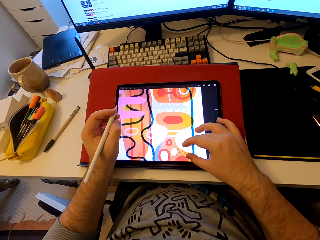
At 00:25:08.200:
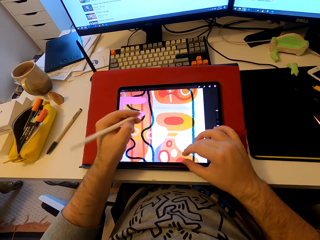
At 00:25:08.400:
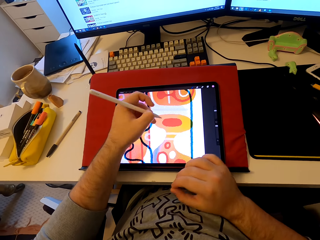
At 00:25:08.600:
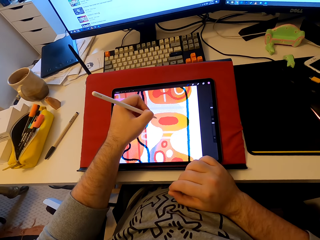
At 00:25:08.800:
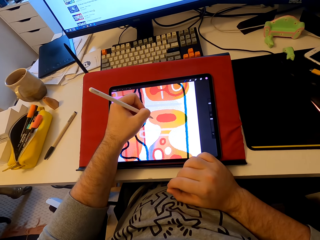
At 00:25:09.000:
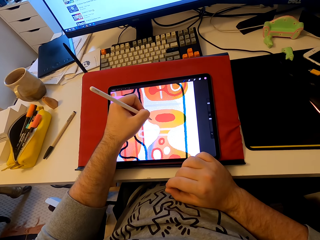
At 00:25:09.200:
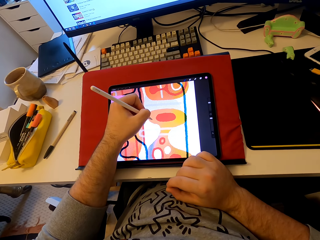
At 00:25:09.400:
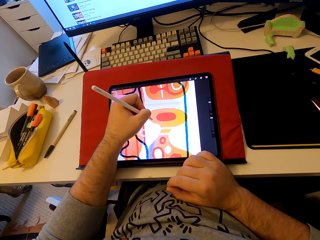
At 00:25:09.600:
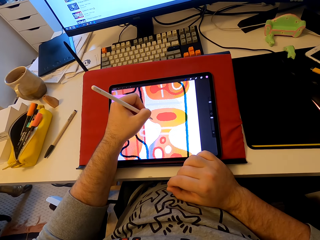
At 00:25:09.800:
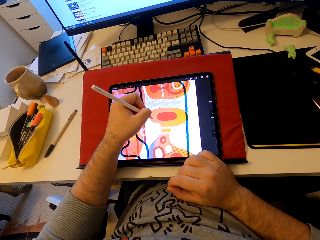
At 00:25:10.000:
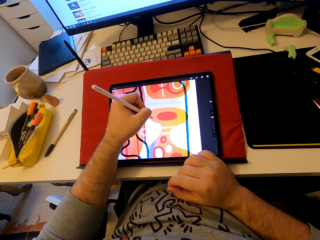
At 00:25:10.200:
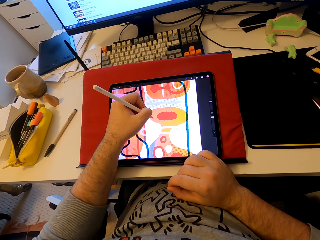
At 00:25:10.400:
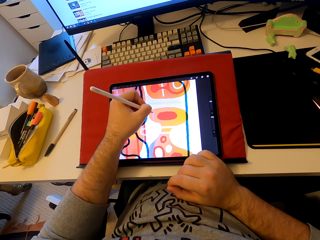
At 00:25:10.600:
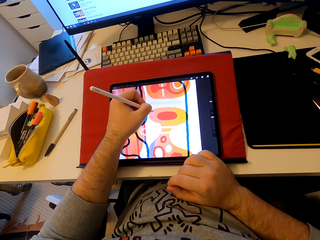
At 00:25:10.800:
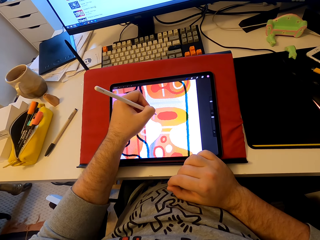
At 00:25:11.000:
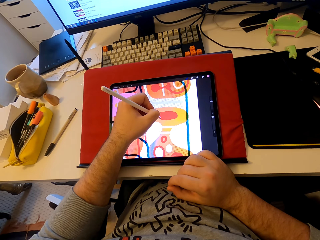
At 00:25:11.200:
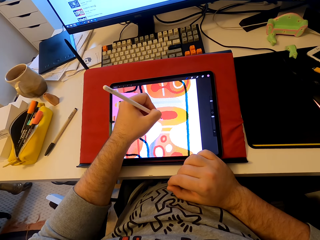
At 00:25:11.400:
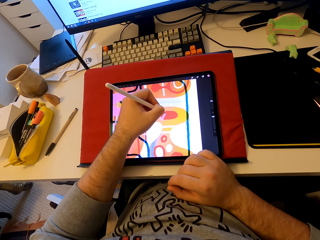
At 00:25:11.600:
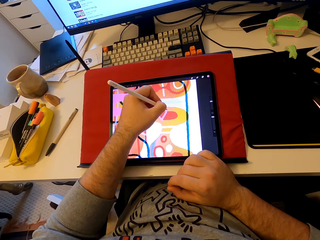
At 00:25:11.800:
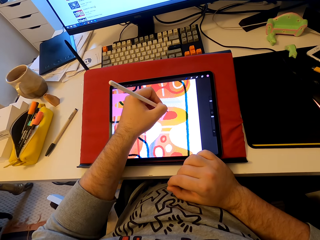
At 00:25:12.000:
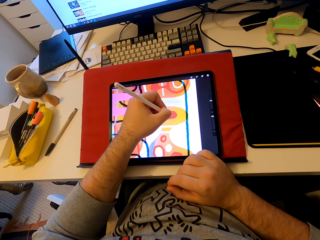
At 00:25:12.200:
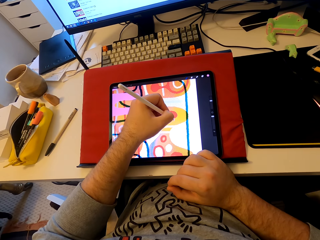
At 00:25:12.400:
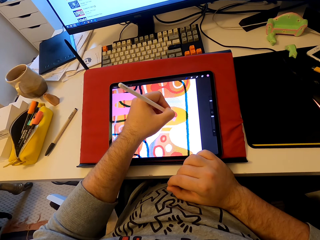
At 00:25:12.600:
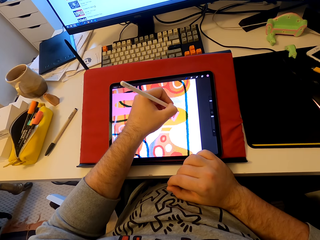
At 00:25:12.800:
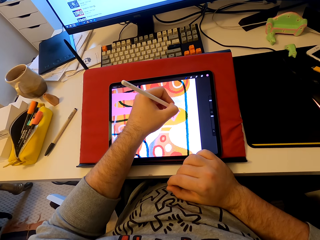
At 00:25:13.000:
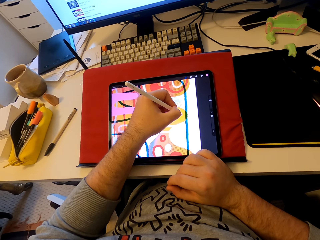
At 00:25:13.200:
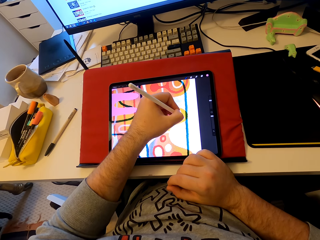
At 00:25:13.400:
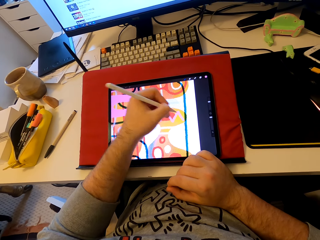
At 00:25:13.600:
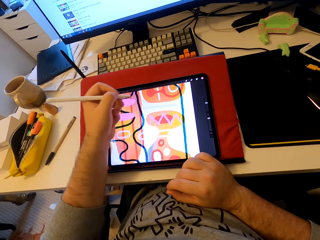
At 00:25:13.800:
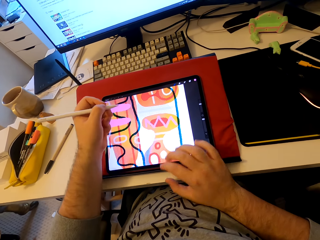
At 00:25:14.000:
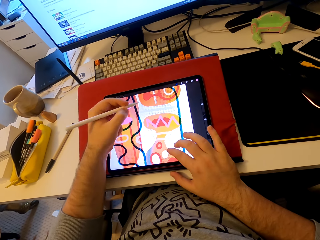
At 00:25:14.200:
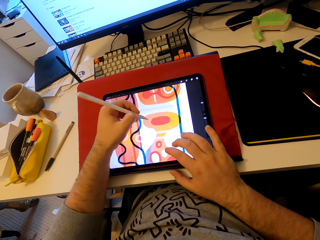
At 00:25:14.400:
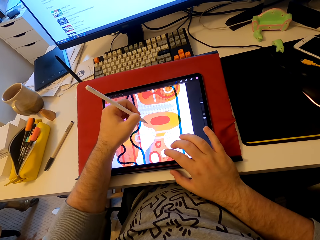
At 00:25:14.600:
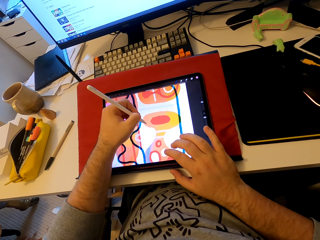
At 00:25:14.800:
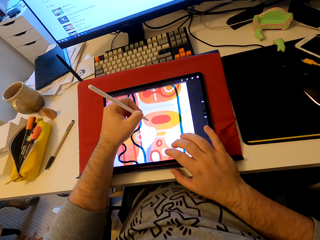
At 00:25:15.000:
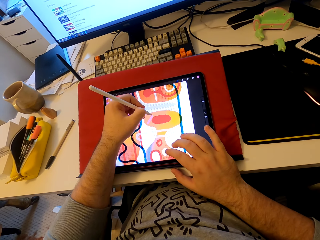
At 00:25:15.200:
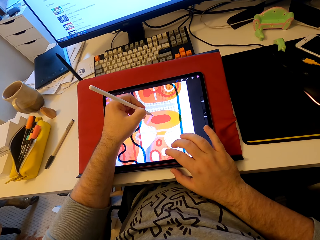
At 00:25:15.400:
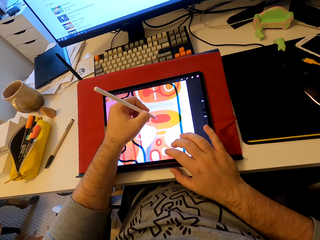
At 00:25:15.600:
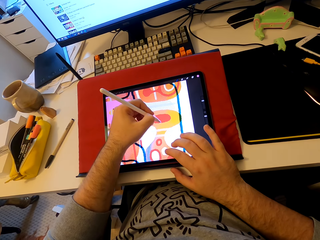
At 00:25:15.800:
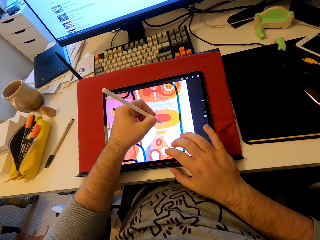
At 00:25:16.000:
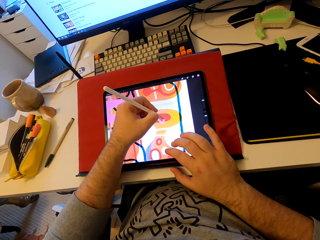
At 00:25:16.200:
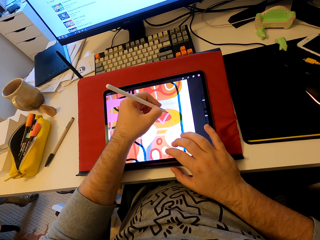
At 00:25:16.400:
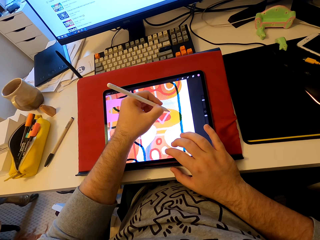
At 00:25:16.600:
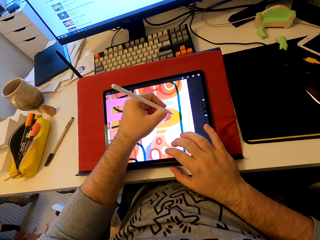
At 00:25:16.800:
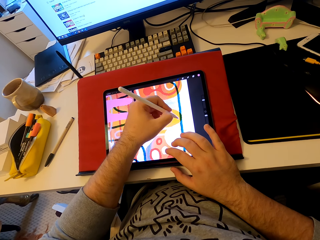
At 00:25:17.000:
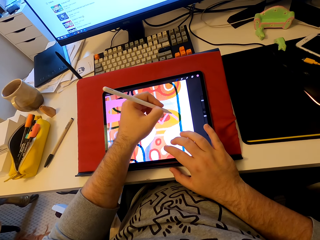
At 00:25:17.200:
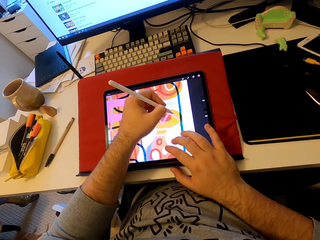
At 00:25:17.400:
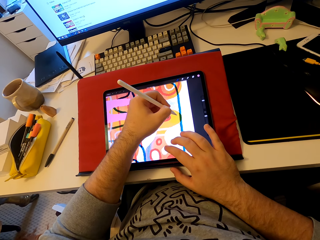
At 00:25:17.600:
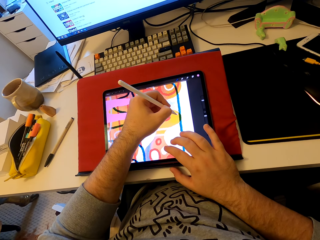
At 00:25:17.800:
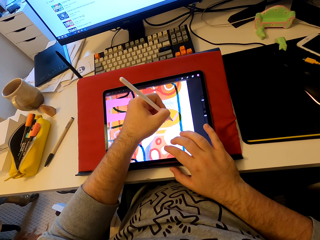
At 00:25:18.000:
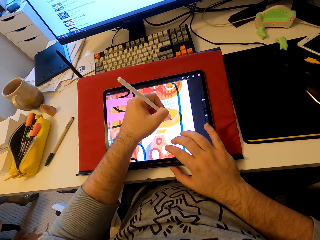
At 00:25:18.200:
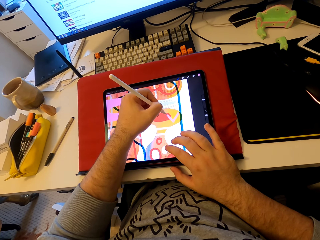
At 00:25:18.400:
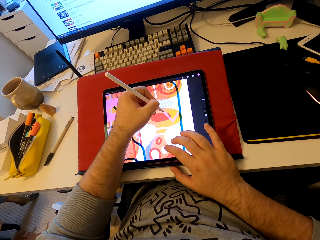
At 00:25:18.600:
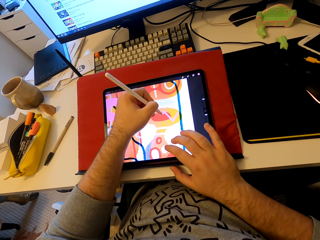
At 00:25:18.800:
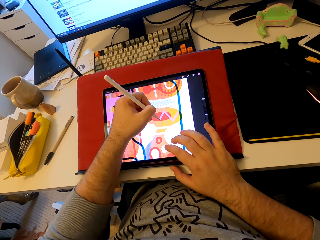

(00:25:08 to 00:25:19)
The camera wearer draws a pattern on the tablet.

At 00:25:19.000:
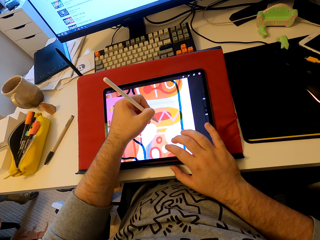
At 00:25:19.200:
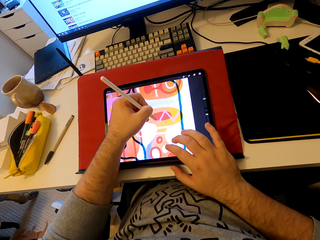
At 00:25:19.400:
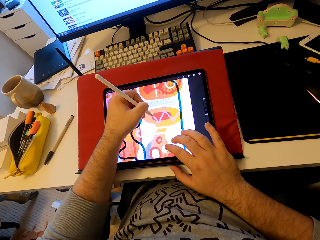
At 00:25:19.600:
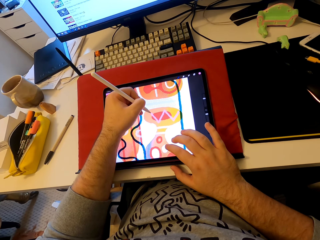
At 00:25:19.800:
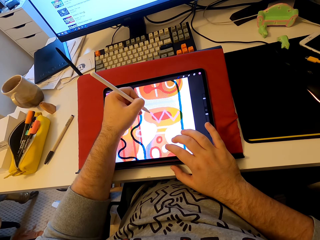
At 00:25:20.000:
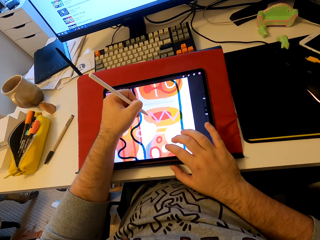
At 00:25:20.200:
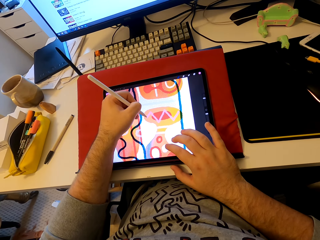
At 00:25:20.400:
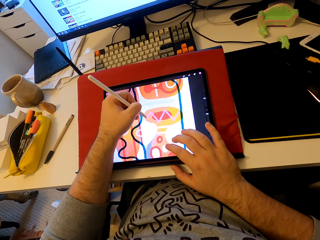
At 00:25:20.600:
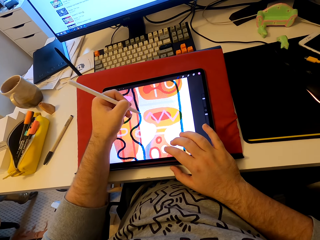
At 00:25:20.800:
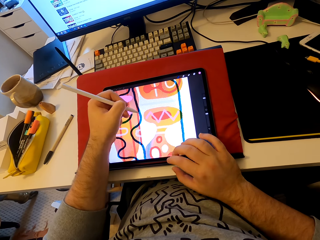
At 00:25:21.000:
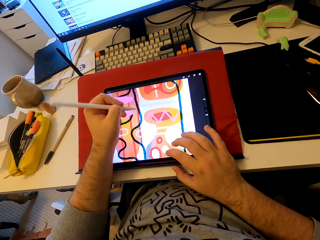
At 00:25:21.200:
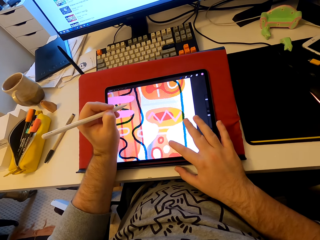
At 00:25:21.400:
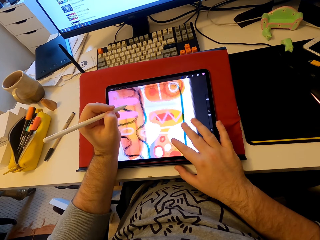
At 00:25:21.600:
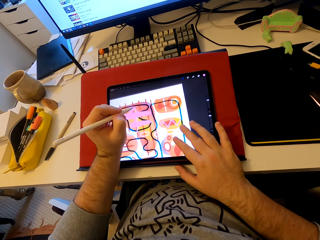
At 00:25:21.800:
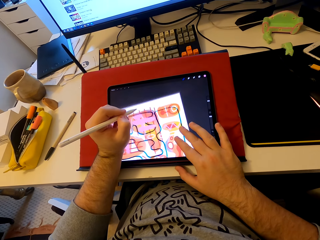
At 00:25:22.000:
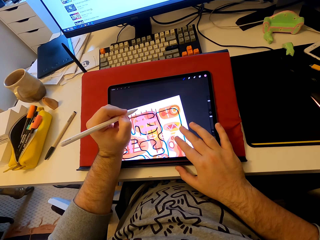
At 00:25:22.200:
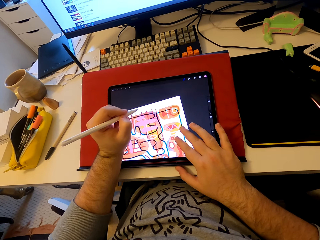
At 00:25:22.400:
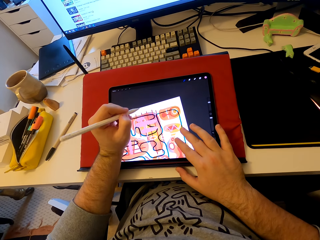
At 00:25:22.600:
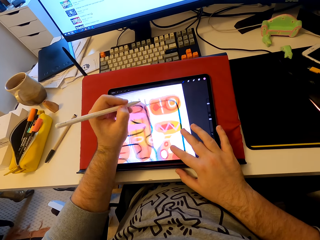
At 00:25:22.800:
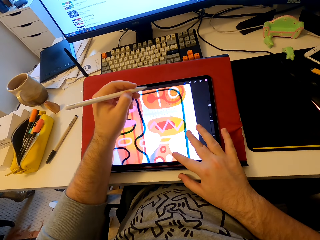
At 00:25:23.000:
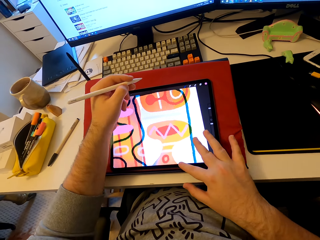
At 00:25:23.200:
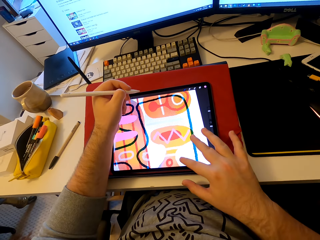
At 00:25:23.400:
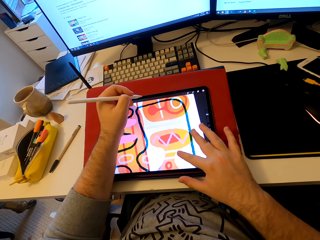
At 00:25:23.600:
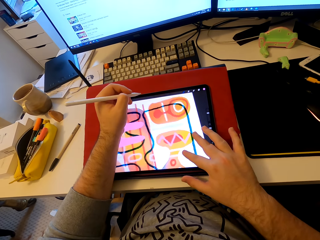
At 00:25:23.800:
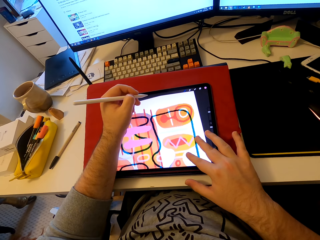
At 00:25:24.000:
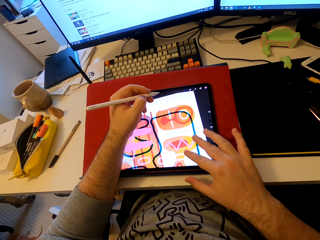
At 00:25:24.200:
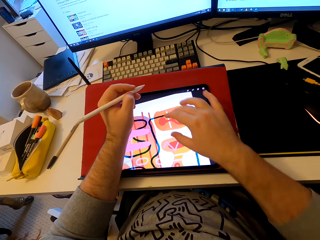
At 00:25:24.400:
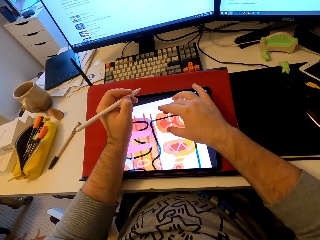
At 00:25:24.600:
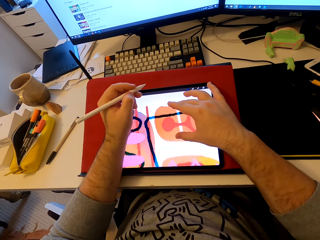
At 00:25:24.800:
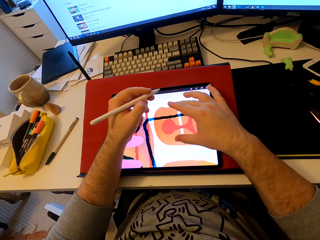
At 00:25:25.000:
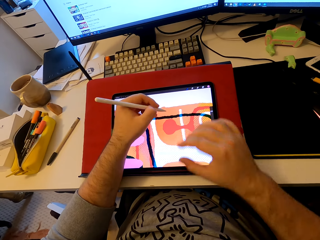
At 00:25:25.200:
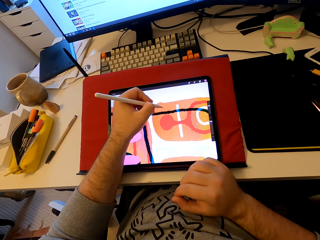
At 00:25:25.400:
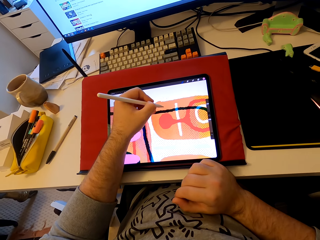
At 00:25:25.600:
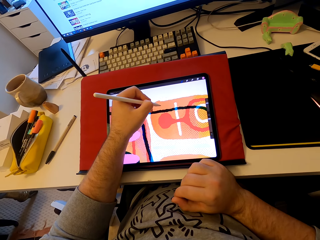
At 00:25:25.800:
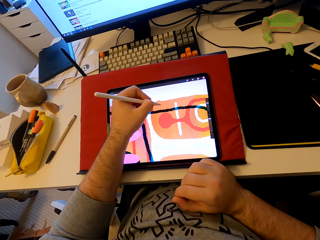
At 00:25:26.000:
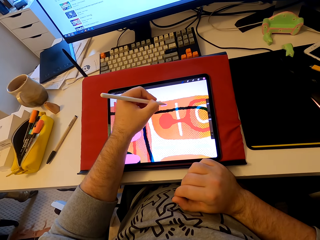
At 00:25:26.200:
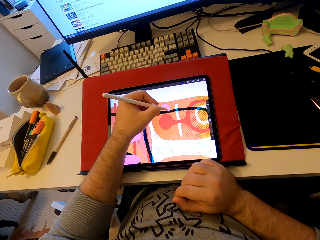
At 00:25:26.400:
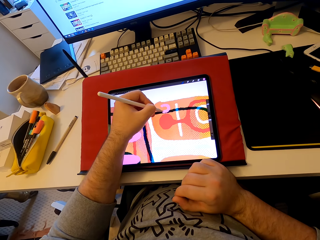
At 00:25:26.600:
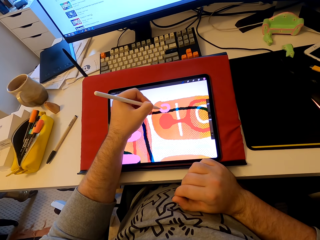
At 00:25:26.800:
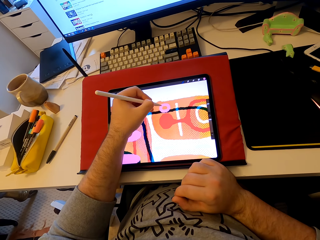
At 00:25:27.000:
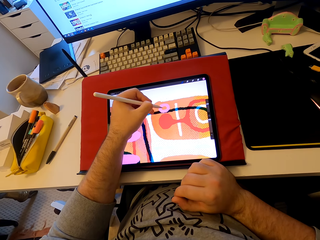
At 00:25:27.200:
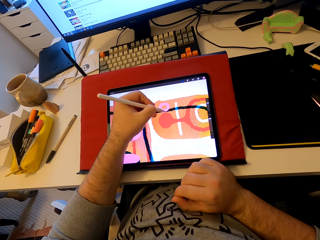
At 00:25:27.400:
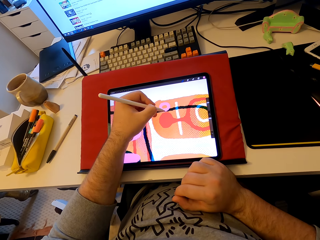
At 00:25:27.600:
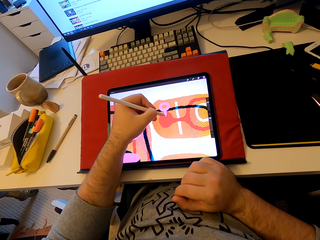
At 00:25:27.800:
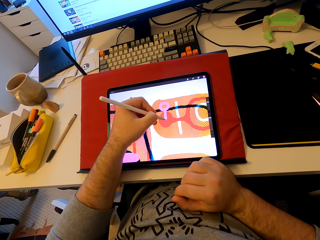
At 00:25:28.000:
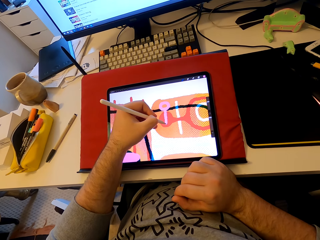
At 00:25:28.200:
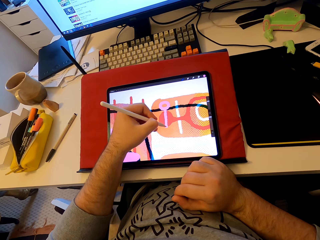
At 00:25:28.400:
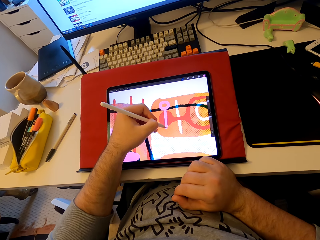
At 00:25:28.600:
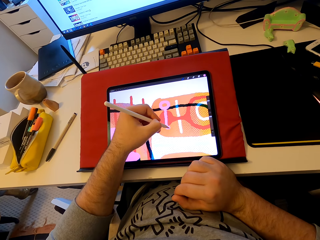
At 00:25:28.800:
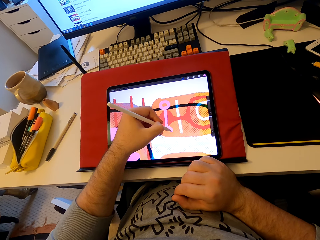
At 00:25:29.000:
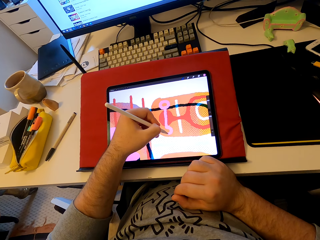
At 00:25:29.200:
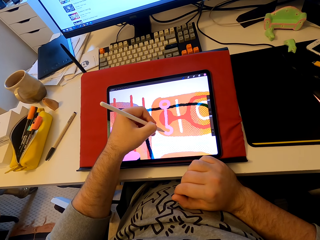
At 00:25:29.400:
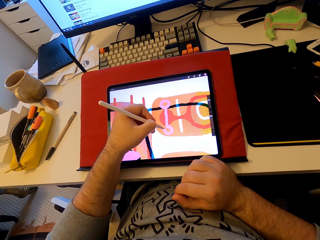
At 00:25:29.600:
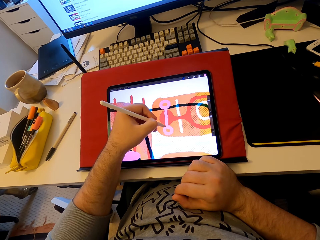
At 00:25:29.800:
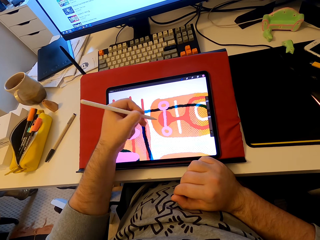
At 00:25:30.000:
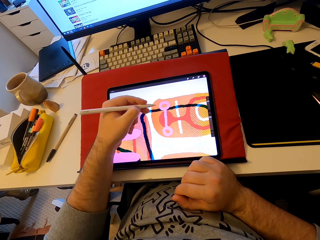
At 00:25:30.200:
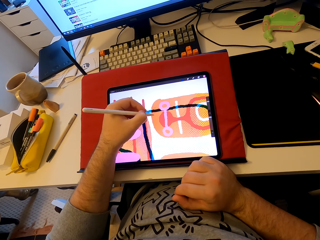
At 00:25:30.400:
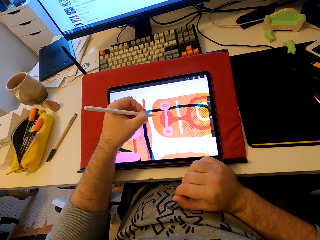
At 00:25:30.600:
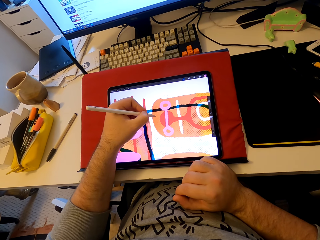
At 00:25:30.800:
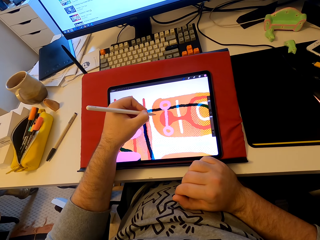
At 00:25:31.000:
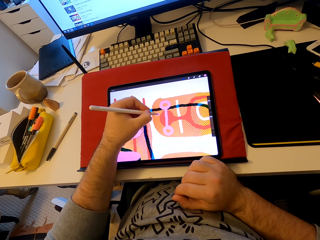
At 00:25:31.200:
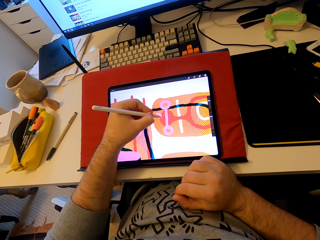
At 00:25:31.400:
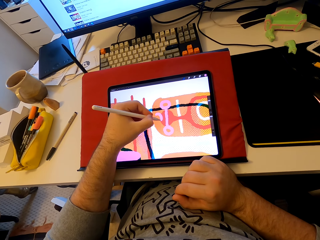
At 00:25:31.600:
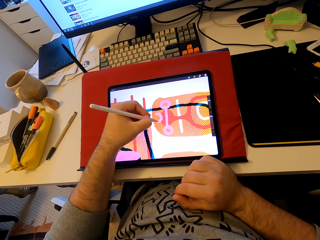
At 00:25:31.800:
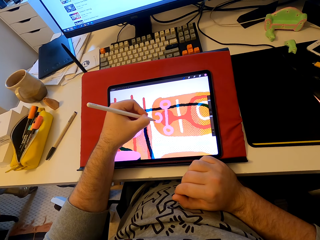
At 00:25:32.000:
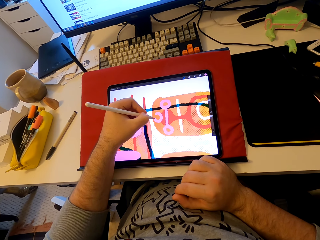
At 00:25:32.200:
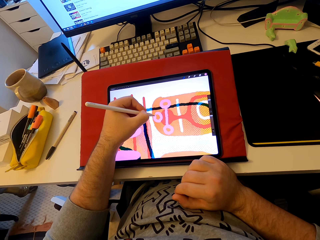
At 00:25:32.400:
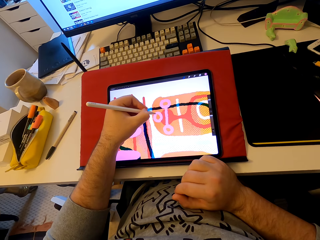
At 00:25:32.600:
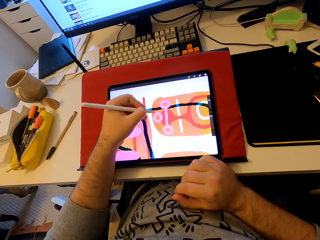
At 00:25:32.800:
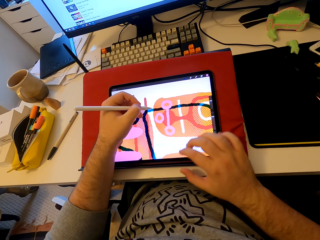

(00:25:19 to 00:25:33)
The camera wearer operates the tablet. They enlarge the picture in the tablet. They enlarge it again. They draw a pattern on the tablet.
